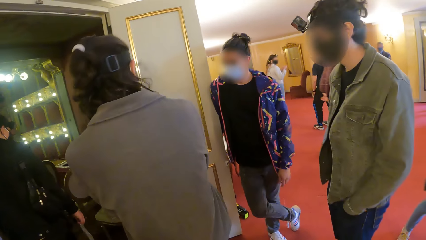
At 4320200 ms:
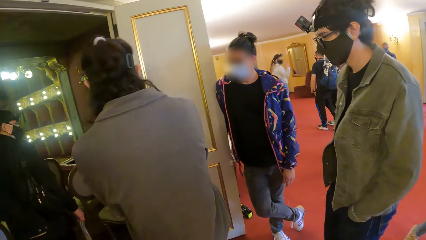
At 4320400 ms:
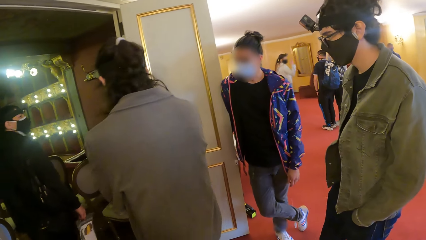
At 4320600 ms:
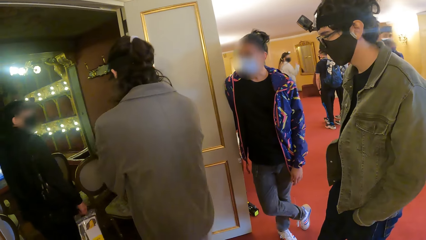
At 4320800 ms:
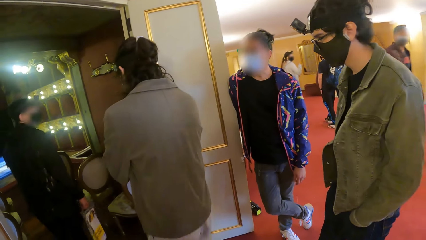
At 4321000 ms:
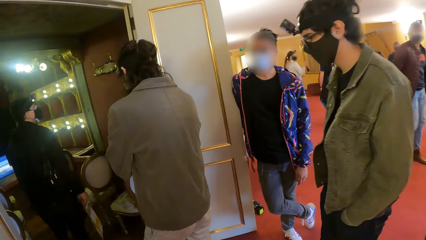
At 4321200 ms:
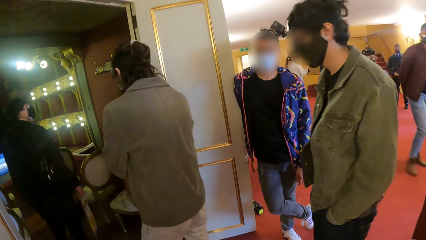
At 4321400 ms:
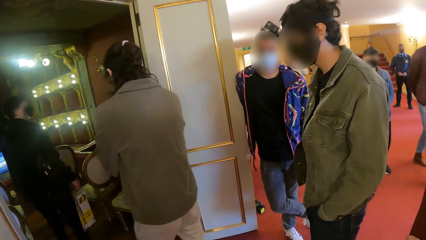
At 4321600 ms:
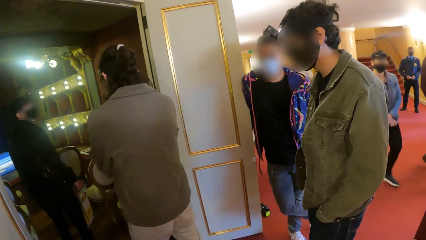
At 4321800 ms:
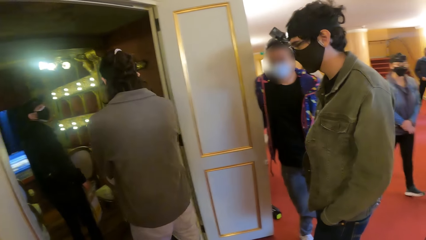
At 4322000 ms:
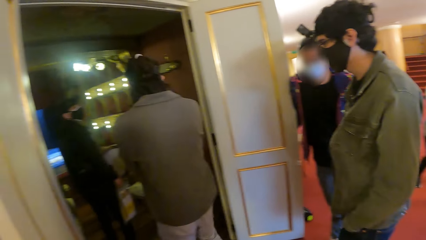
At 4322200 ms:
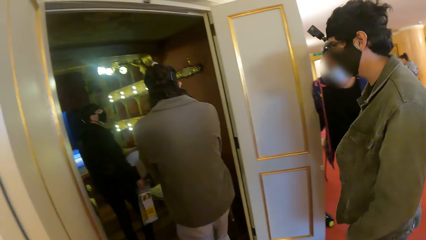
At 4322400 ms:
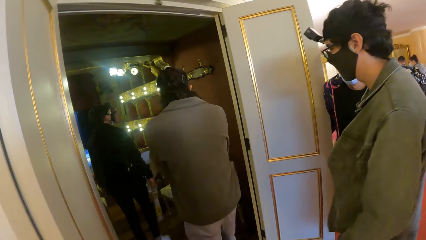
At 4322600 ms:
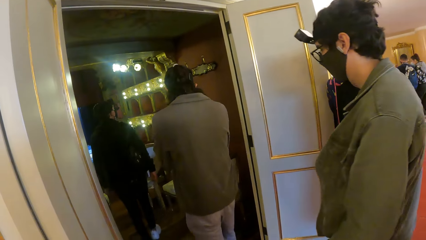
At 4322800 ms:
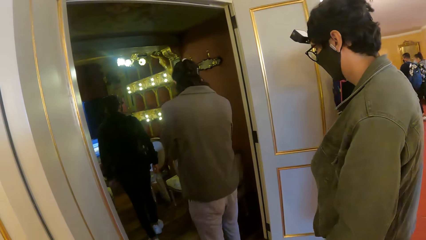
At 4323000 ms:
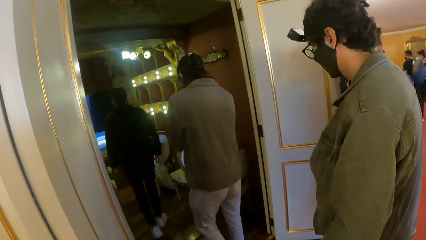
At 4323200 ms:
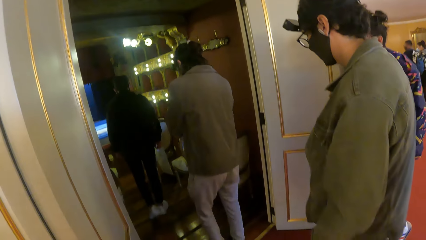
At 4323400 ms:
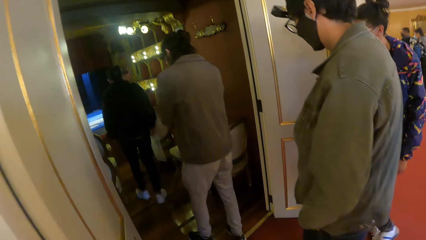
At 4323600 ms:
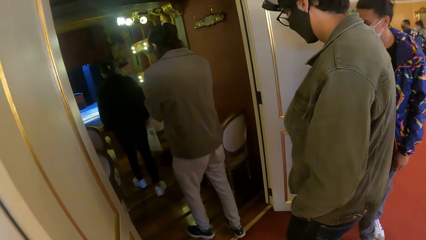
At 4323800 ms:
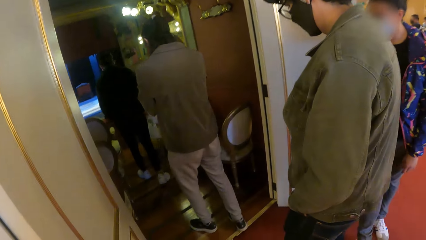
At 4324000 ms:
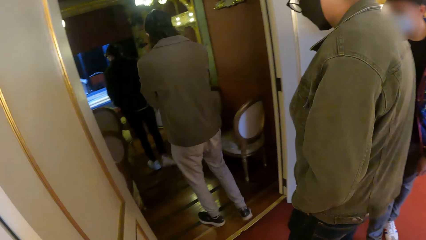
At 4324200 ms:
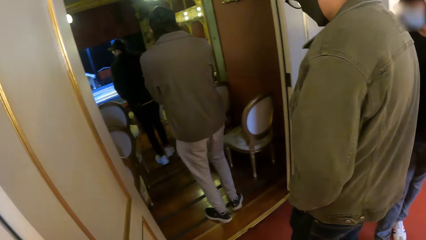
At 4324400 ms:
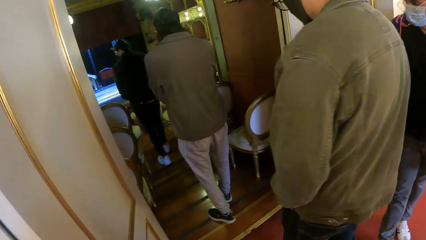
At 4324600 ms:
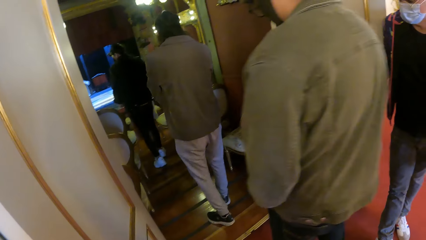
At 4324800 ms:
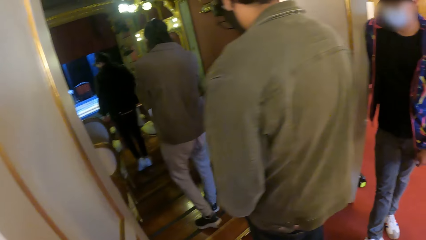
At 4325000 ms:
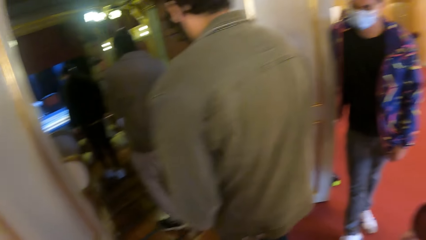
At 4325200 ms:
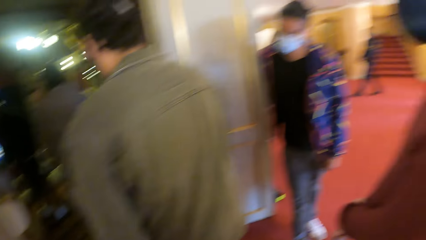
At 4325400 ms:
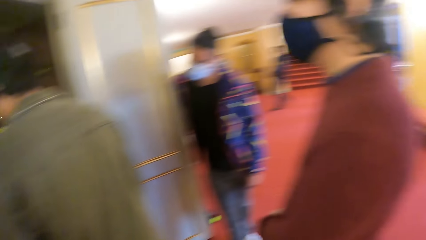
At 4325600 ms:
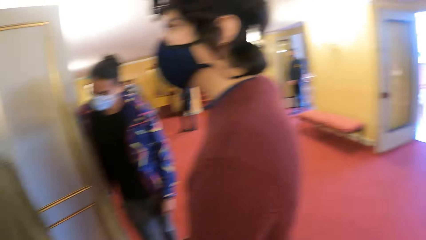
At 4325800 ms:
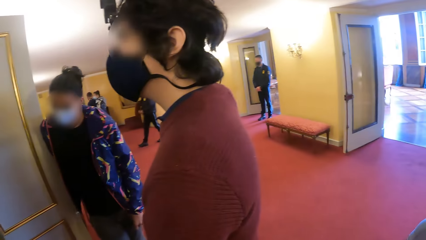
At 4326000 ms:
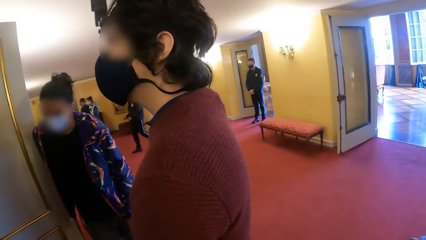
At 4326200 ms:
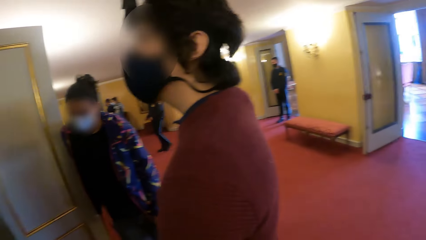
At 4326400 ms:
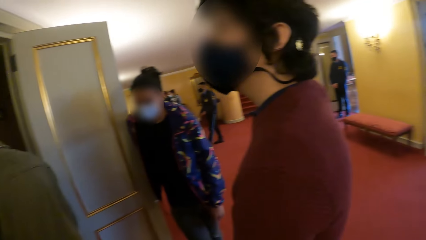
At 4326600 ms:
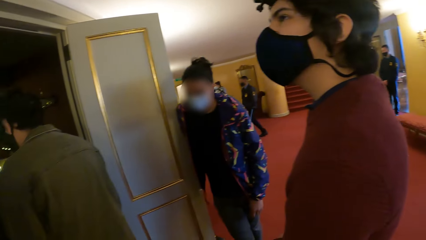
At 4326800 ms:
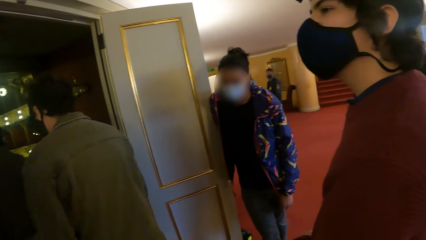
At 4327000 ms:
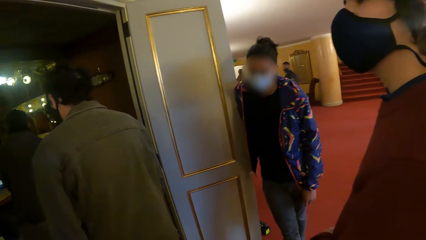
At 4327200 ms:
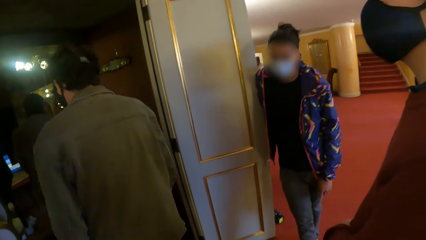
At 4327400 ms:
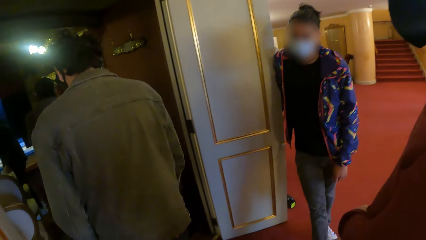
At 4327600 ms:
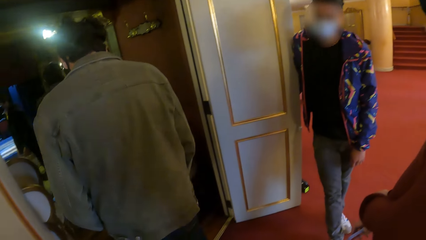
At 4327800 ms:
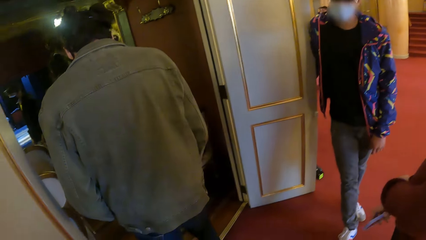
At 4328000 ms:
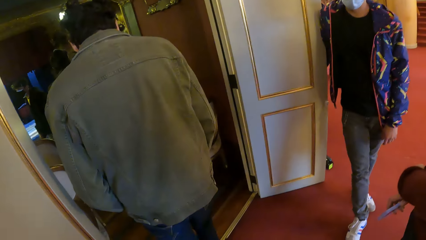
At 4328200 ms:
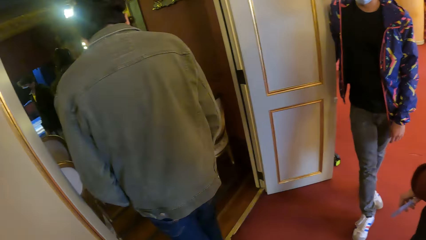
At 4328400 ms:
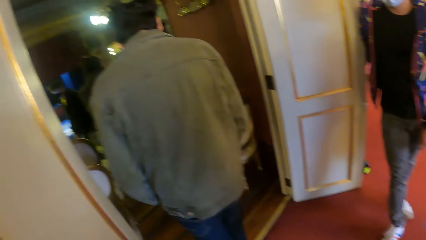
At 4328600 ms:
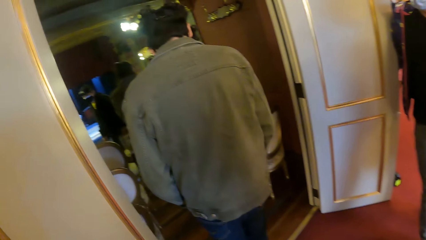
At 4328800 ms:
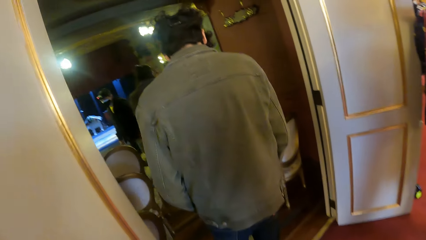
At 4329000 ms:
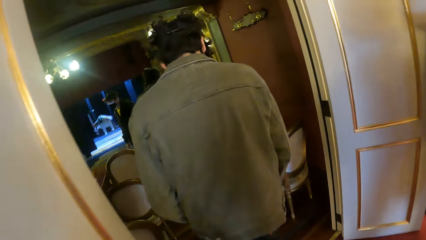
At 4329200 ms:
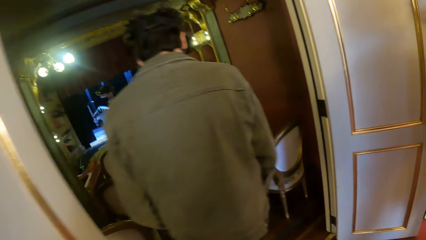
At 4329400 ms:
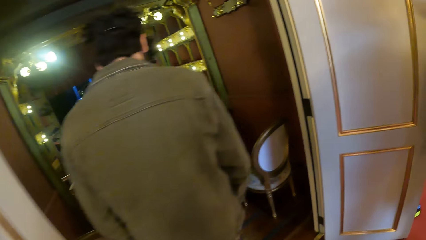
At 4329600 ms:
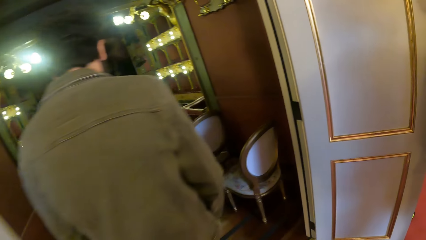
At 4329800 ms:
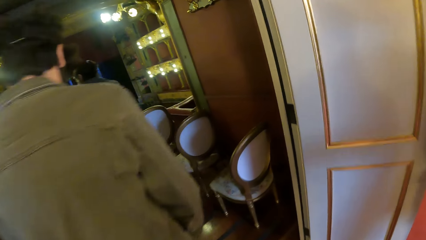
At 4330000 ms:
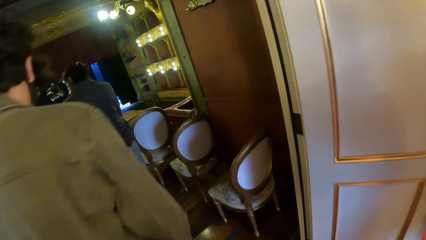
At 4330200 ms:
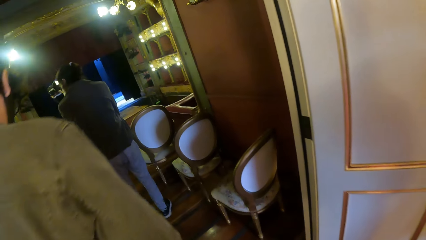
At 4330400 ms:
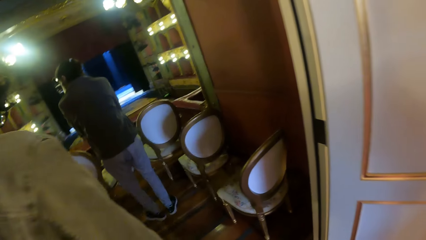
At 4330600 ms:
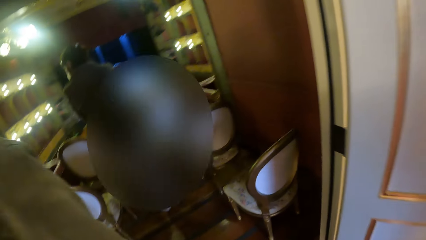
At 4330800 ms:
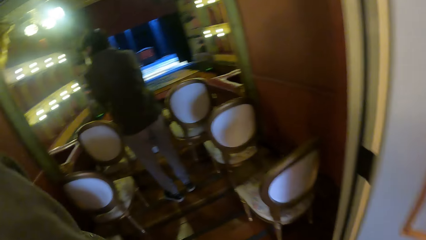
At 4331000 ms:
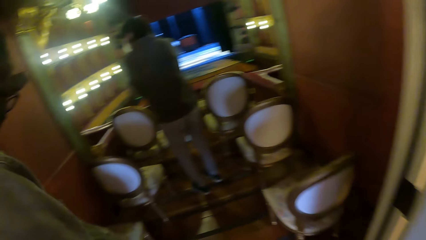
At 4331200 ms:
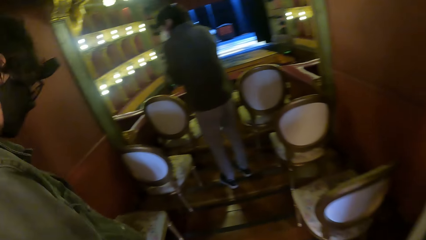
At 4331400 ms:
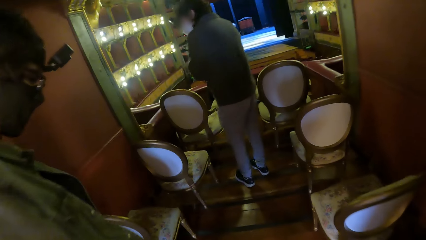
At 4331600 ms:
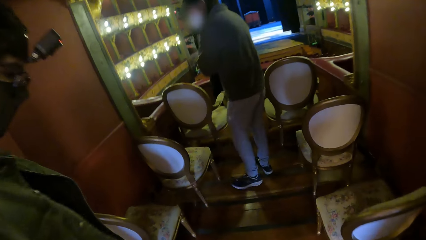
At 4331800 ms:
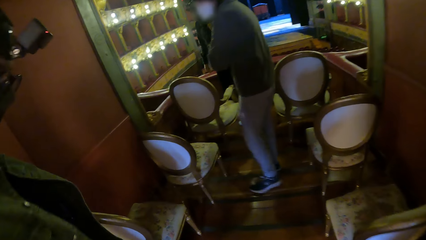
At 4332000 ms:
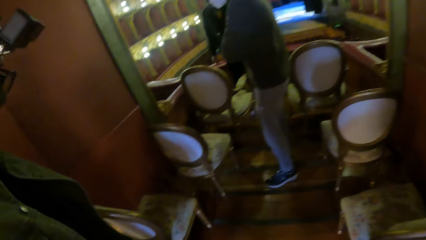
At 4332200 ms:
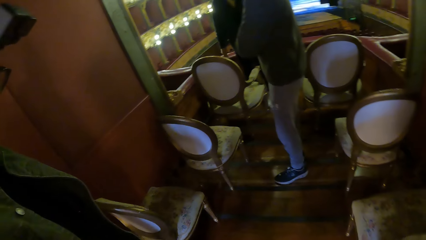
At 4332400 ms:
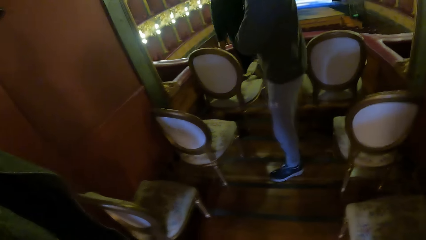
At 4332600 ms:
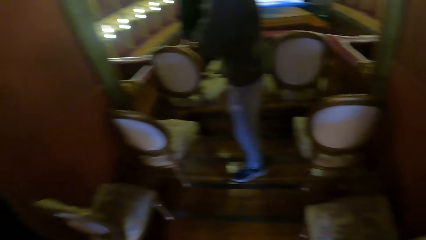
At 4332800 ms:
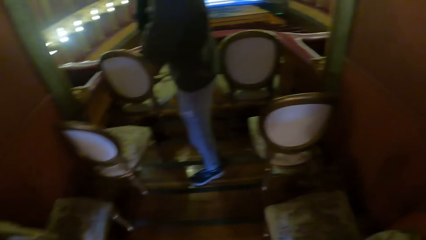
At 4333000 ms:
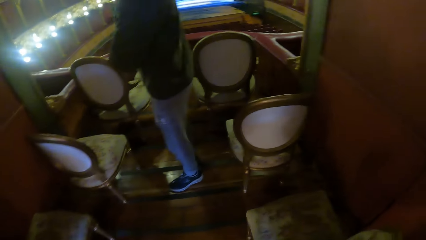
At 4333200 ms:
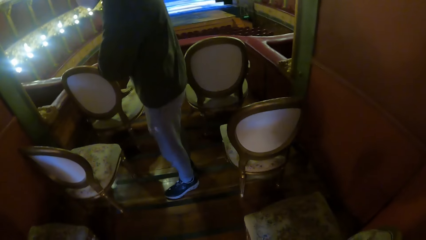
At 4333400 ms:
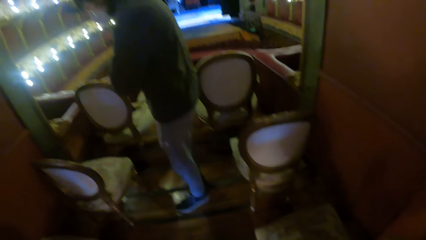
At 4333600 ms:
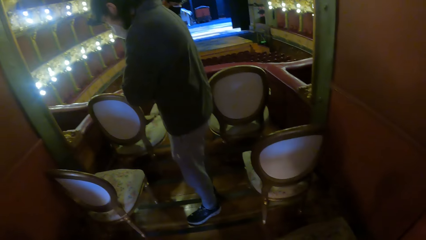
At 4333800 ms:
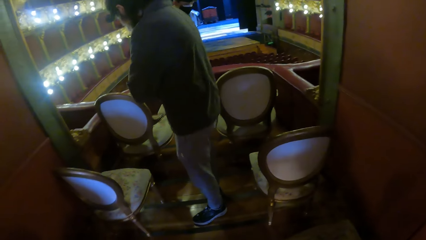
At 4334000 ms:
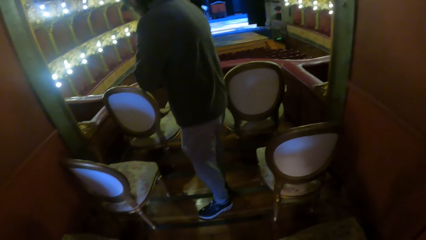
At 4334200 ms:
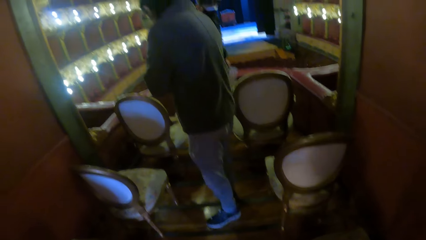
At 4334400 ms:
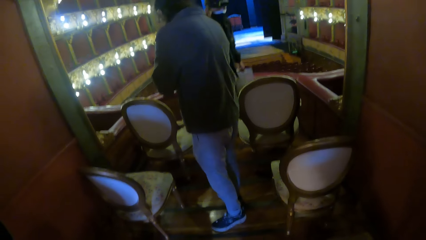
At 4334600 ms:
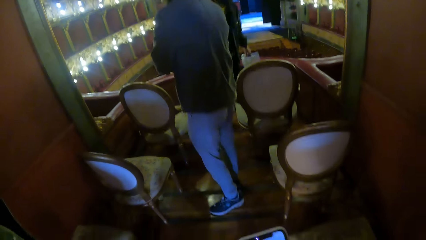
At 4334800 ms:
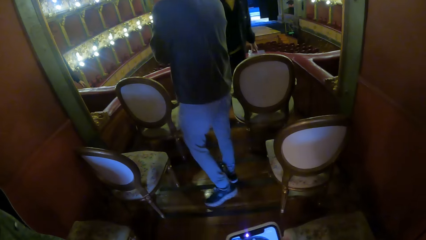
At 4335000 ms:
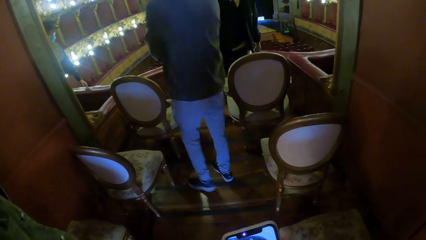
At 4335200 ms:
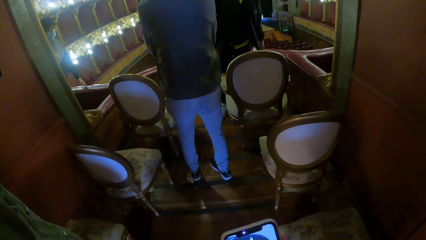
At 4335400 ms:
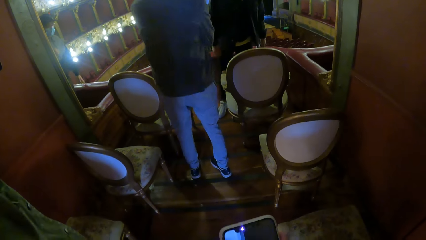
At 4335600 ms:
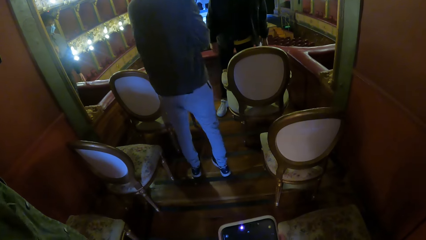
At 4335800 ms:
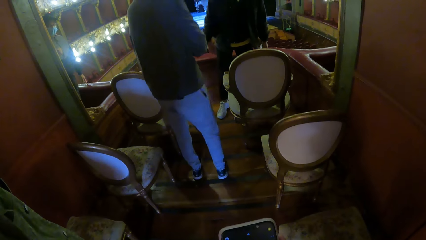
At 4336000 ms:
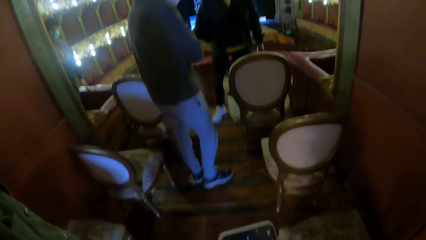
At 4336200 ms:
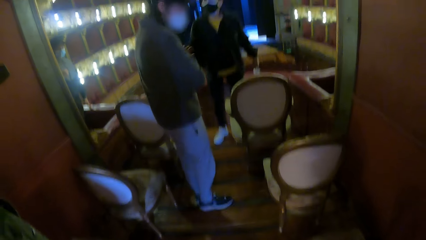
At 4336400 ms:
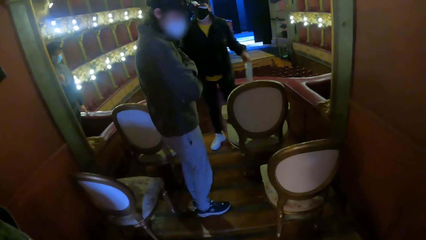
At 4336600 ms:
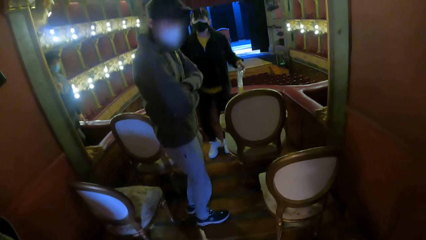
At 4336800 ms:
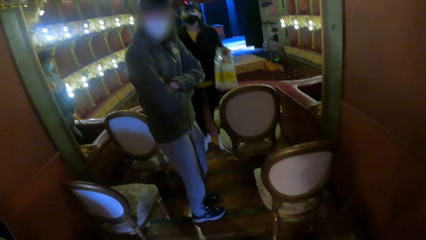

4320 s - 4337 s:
The camera wearer looks around. They enter a room. They hold a phone.
